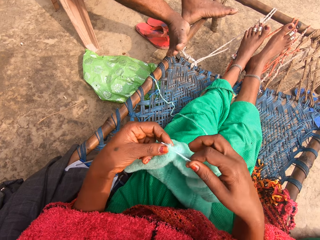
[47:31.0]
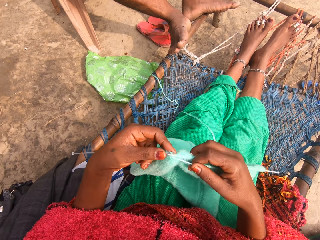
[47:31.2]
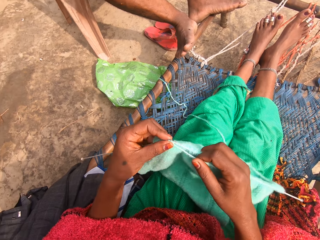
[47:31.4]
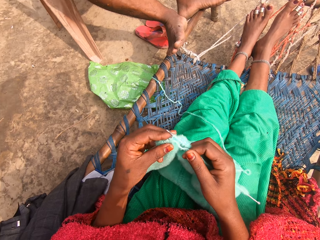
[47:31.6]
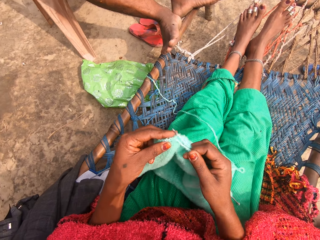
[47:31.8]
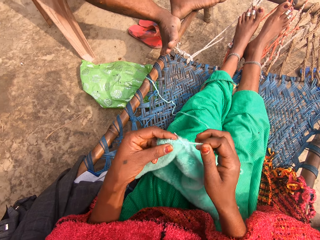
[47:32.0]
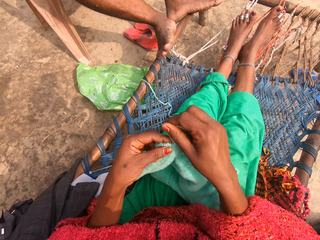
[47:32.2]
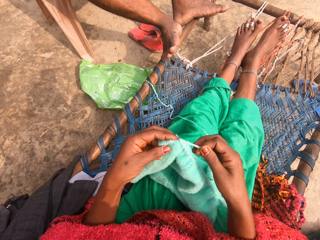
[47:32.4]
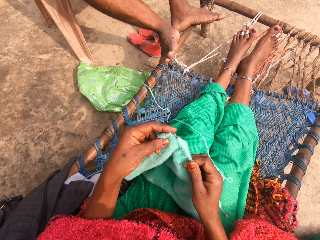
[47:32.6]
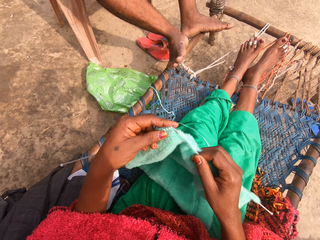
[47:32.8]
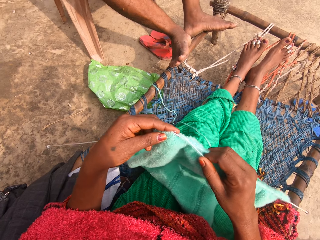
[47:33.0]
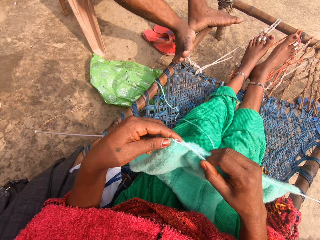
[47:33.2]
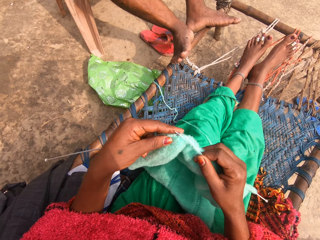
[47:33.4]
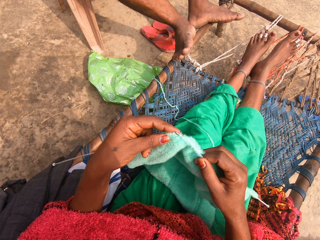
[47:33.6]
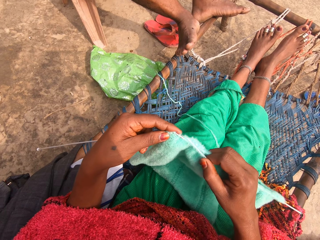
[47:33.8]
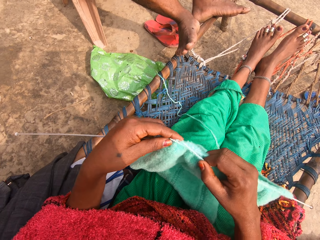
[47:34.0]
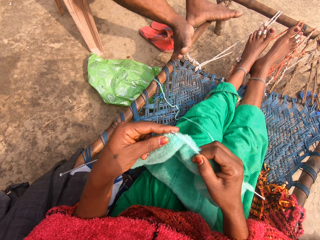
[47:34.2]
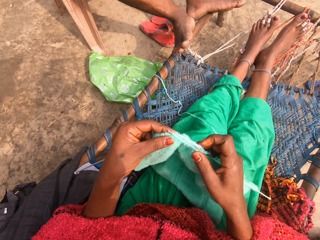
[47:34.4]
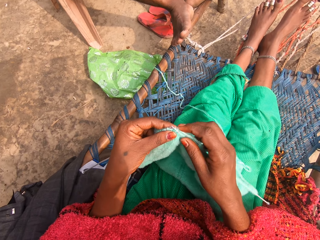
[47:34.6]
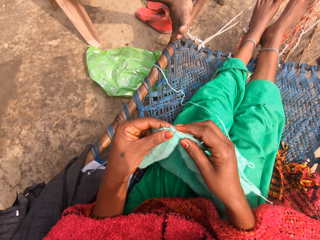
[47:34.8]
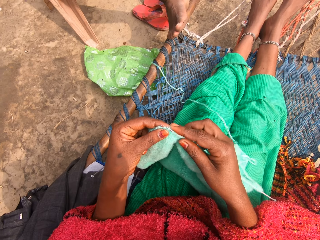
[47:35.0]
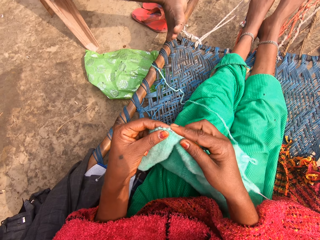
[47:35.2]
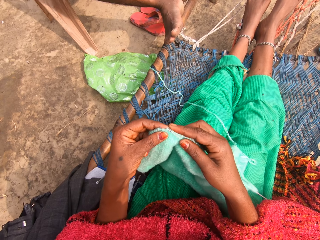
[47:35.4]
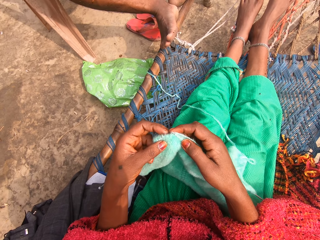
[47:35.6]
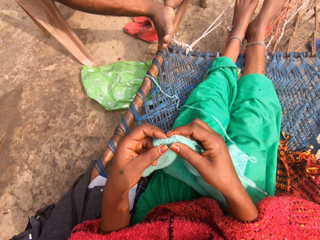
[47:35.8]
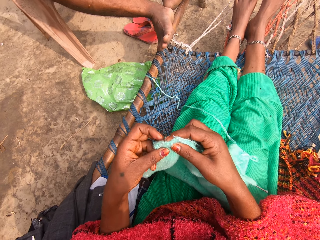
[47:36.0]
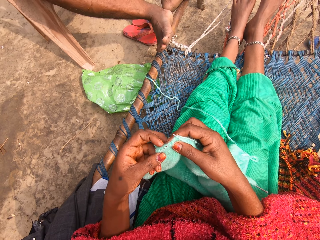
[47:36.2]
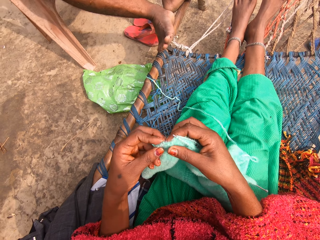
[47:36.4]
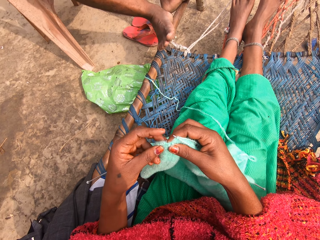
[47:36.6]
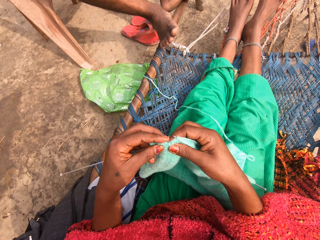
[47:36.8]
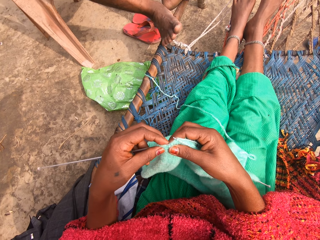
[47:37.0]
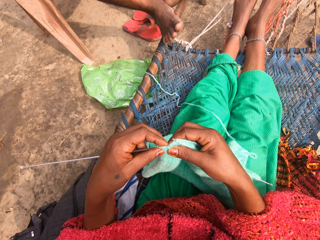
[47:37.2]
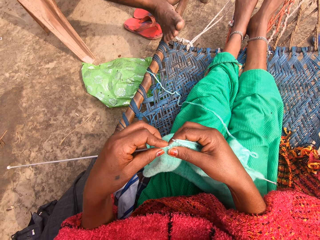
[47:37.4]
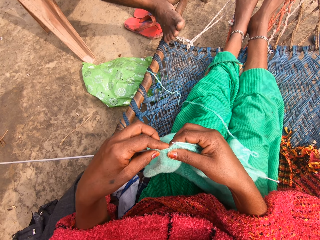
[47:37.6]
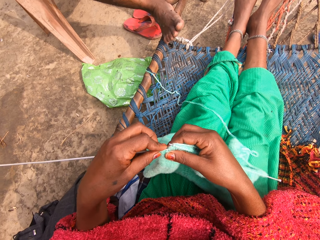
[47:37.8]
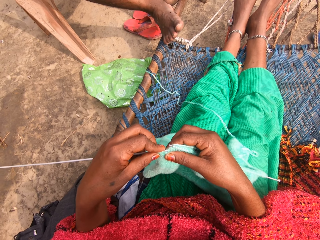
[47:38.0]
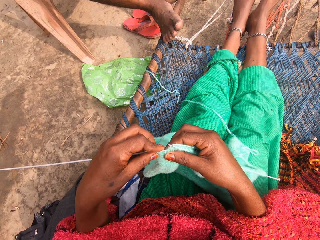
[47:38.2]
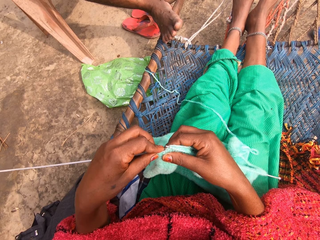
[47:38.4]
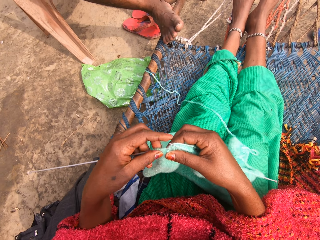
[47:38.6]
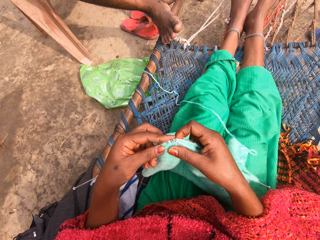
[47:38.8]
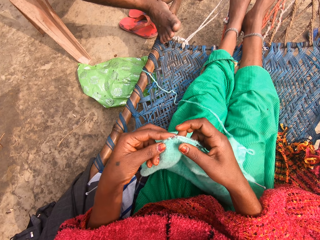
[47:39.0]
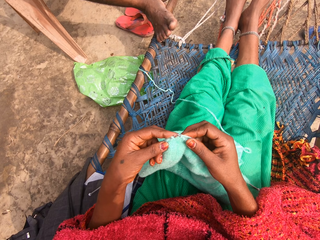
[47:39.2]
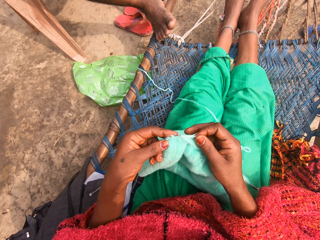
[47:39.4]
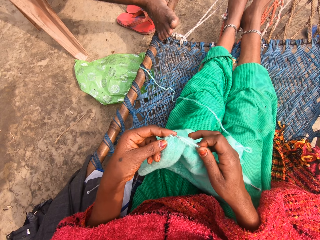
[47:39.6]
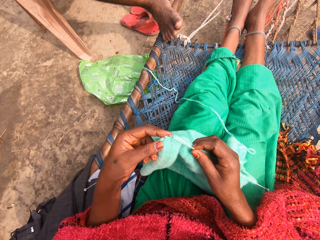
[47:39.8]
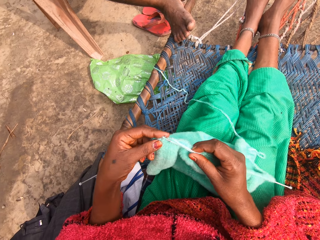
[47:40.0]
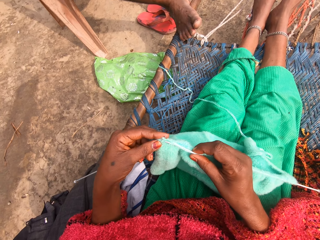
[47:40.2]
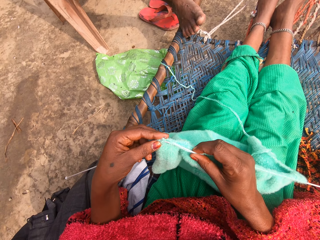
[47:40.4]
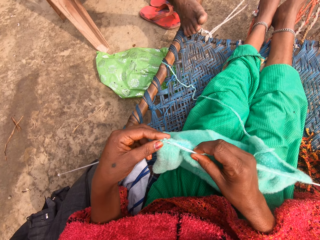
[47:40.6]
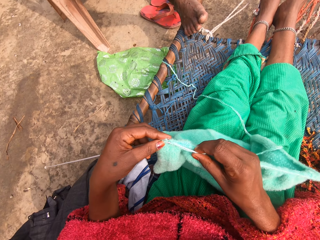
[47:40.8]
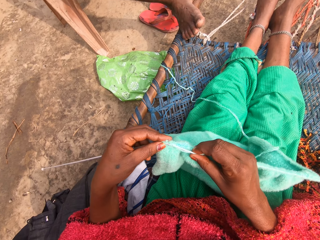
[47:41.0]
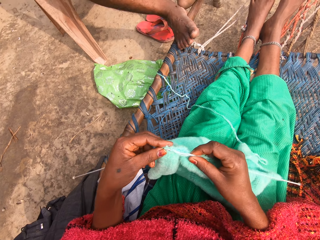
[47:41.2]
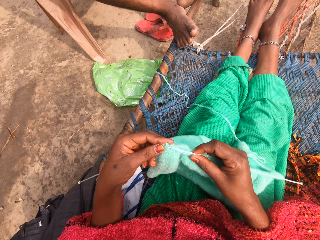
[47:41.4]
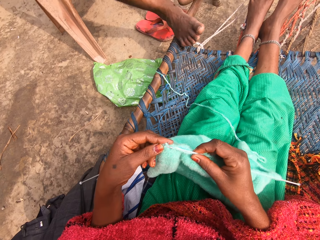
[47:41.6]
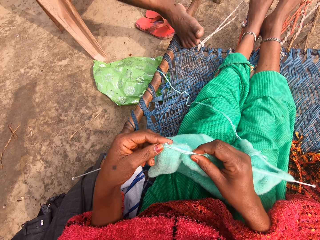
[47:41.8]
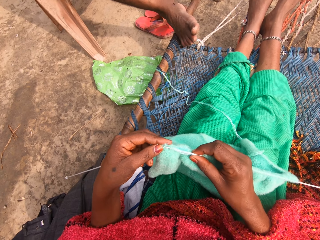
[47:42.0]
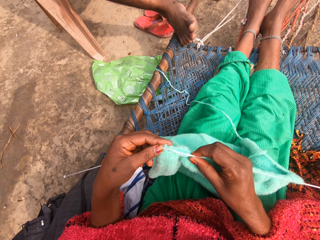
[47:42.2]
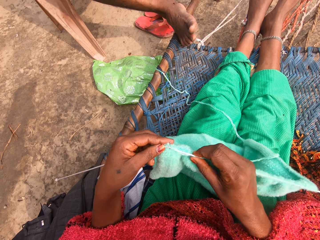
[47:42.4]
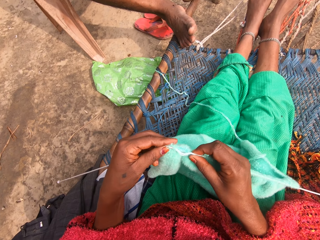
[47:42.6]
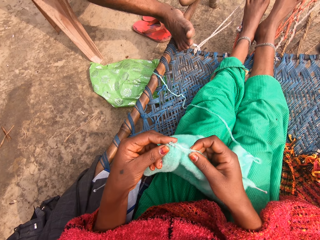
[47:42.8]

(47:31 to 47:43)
The camera wearer rolls the yarn around one of the knitting needles. They knit the fabric with the knitting needles. They roll the yarn around one of the knitting needles. They knit the fabric with the knitting needles.

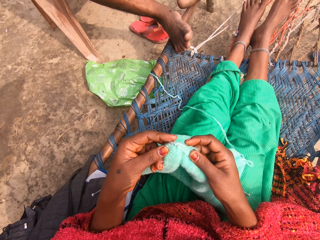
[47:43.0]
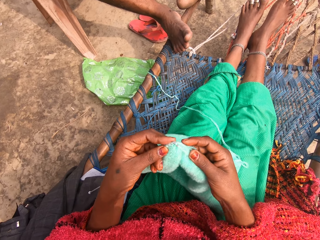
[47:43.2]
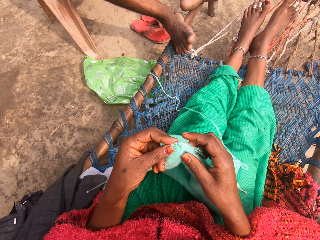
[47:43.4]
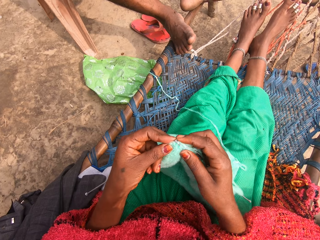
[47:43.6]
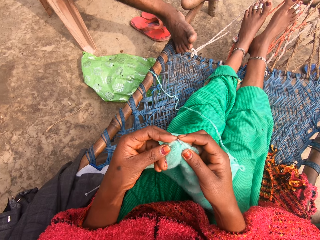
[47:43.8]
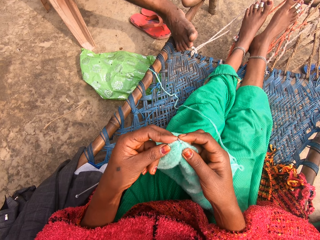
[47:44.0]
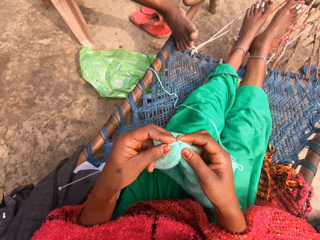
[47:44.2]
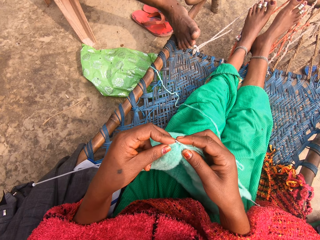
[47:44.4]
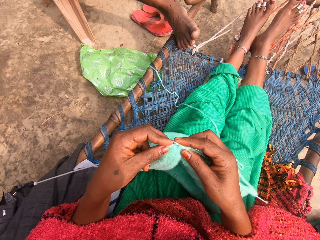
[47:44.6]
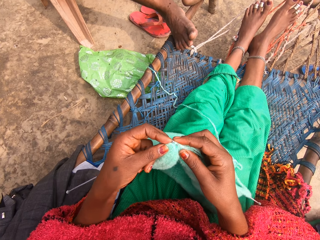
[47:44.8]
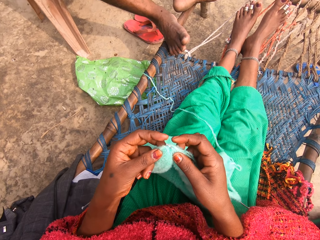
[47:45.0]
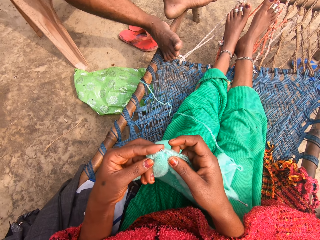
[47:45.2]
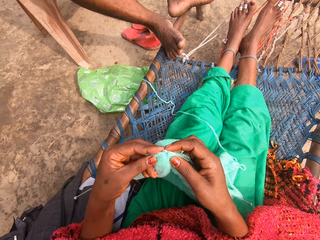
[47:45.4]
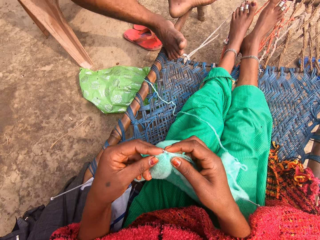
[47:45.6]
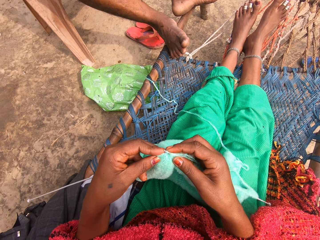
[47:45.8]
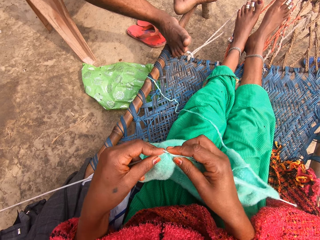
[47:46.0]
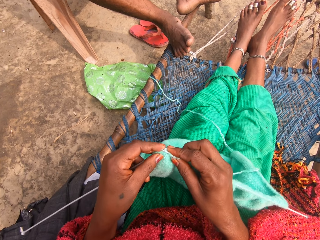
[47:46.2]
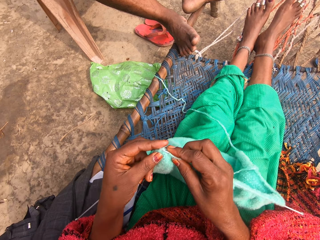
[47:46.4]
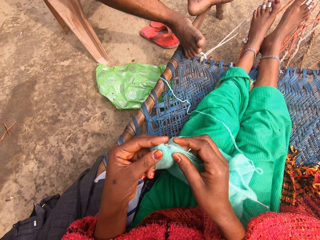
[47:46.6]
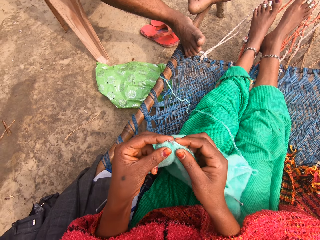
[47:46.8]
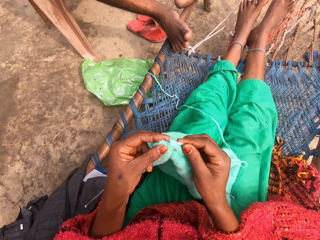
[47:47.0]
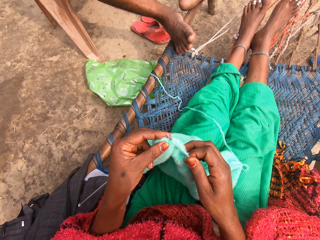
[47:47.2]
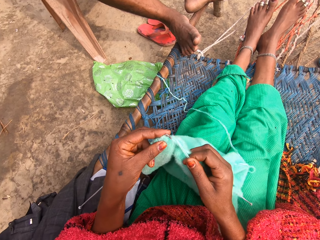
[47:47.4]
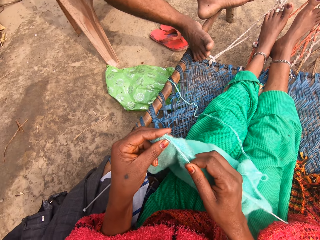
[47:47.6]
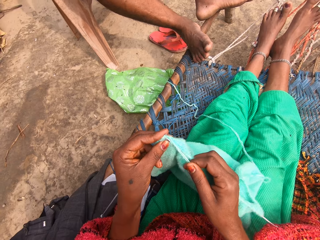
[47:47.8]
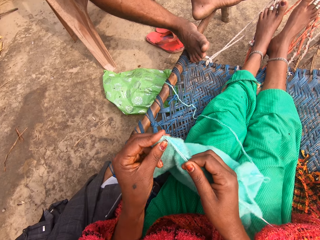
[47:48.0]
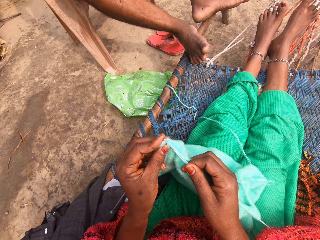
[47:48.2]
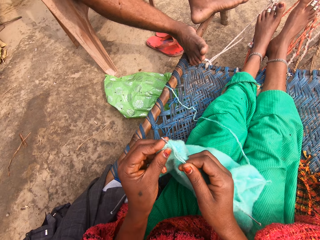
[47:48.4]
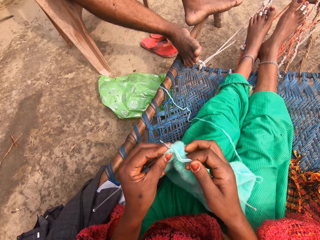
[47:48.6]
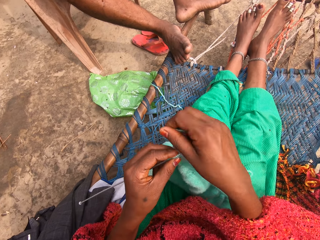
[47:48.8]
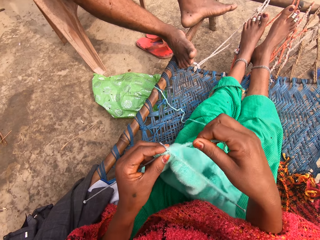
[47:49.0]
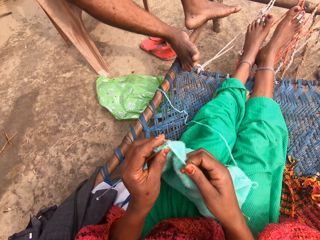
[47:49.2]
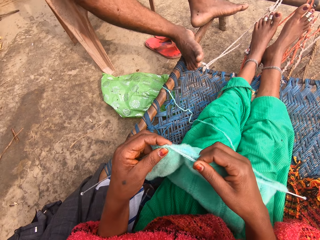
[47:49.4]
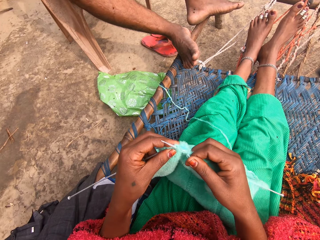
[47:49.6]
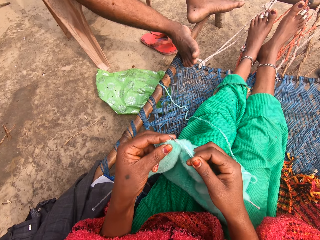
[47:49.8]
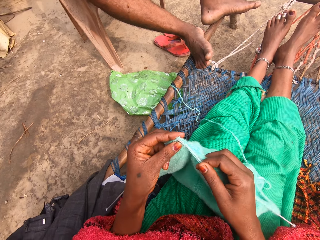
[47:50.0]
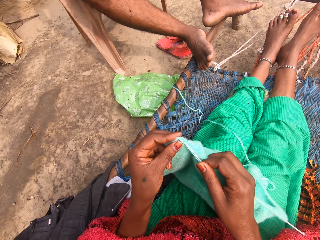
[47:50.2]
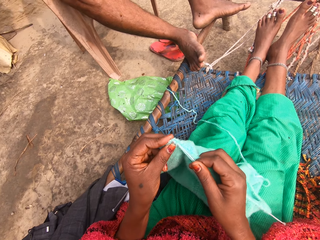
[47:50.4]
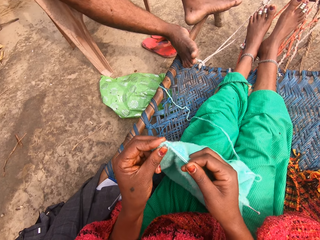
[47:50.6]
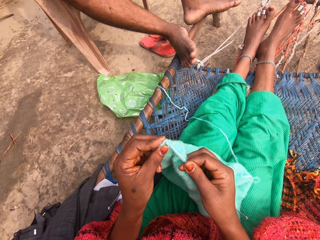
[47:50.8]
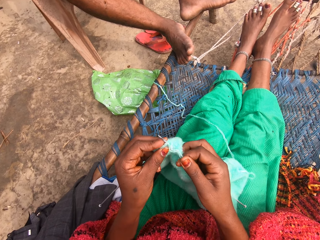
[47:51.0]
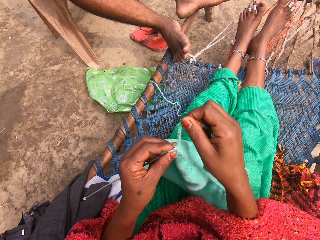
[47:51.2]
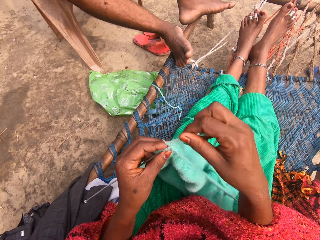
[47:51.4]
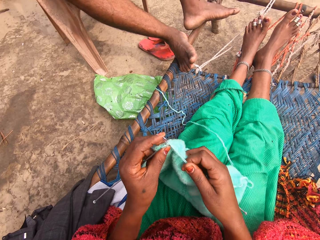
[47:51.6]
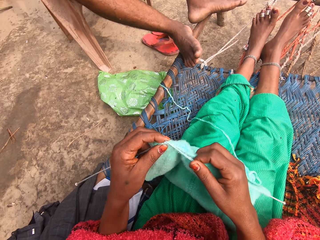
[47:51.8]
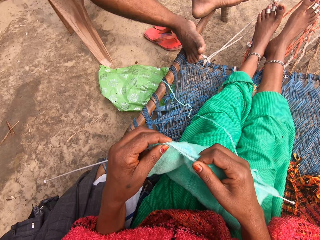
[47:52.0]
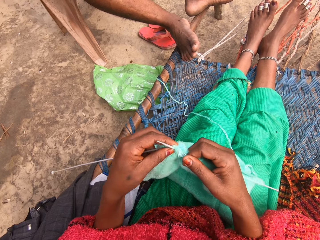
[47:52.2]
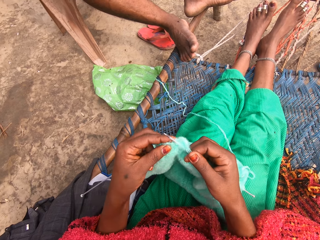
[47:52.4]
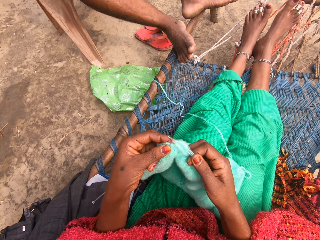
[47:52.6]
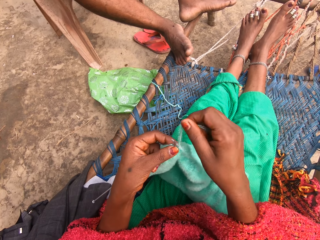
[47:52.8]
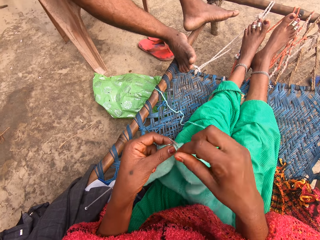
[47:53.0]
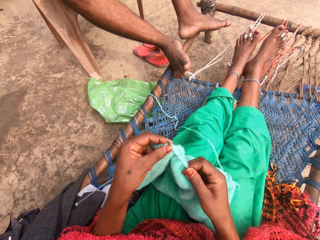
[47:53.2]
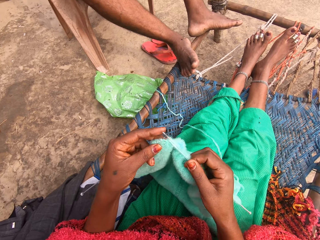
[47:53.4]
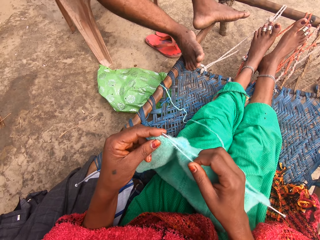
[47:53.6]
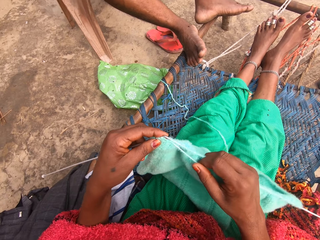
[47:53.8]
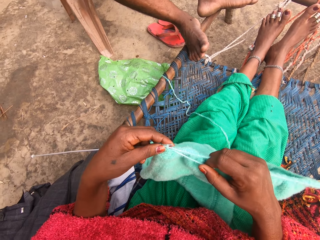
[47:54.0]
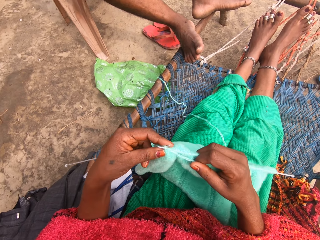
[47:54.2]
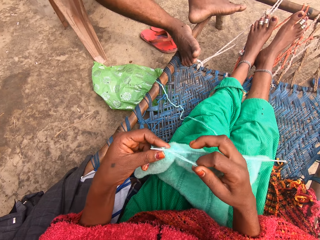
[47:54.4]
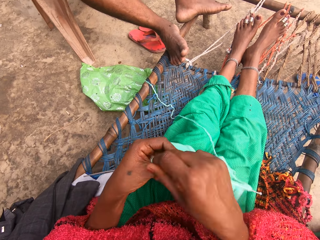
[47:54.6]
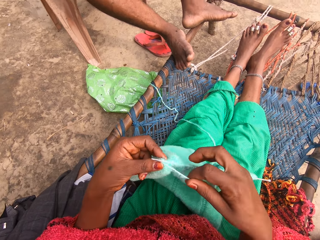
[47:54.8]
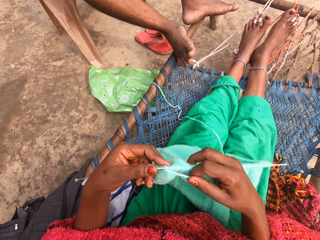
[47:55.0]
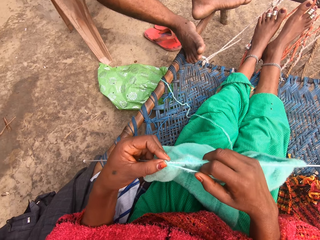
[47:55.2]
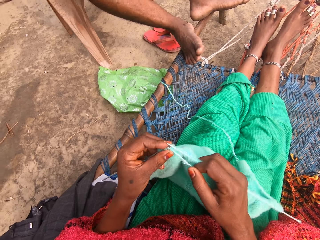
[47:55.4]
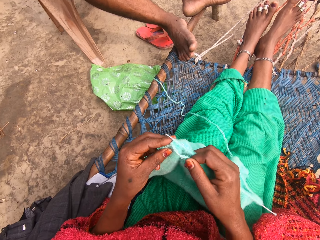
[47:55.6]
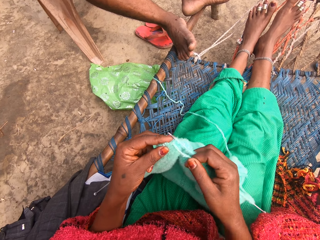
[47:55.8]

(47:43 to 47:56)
The camera wearer holds the yarn. They knit the fabric with the knitting needles. They roll the yarn around one of the knitting needles. They knit the fabric with the knitting needles. They roll the yarn around one of the knitting needles. They knit the fabric with the knitting needles. They roll the yarn around one of the knitting needles. They knit the fabric with the knitting needles. They roll the yarn around one of the knitting needles.
